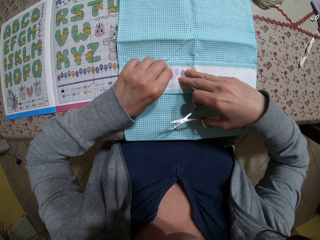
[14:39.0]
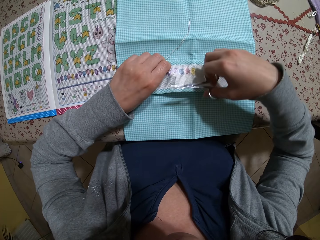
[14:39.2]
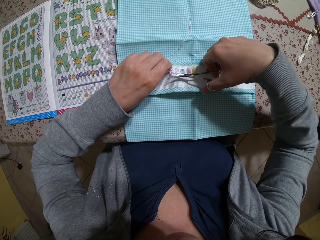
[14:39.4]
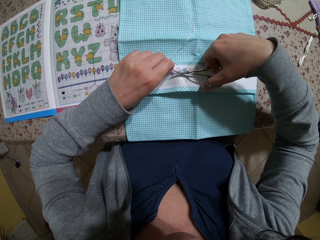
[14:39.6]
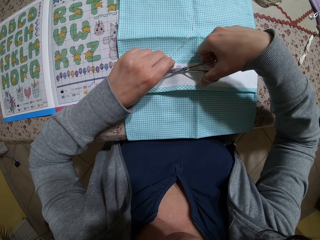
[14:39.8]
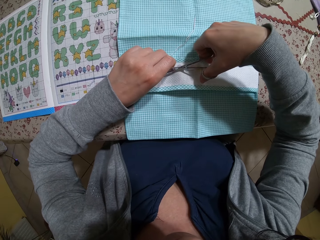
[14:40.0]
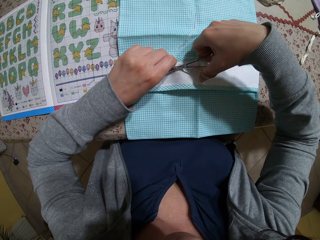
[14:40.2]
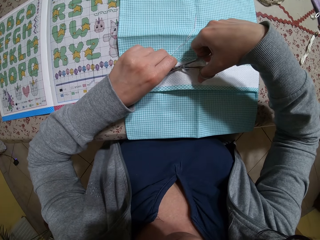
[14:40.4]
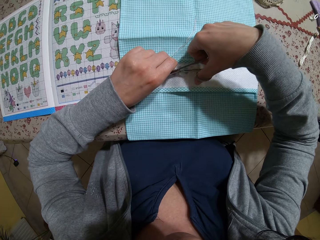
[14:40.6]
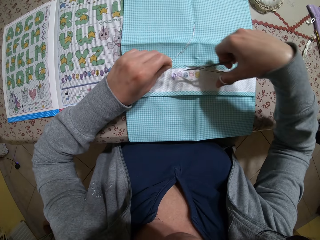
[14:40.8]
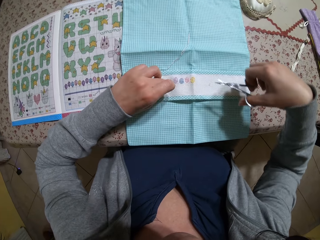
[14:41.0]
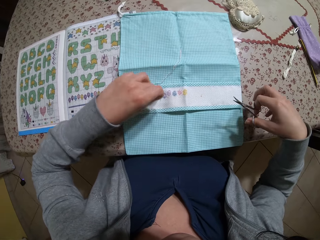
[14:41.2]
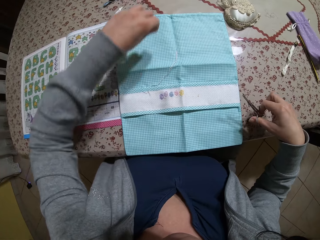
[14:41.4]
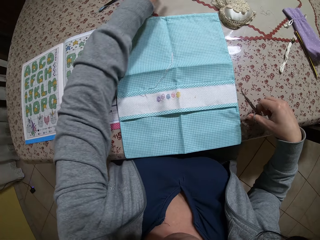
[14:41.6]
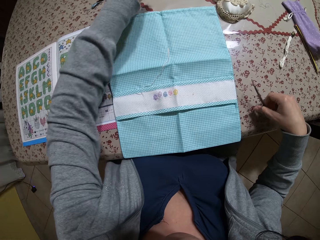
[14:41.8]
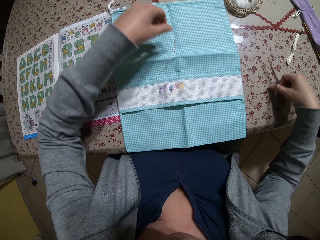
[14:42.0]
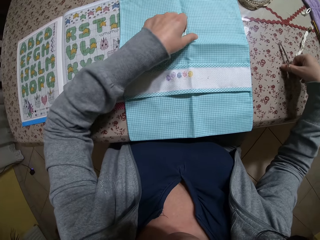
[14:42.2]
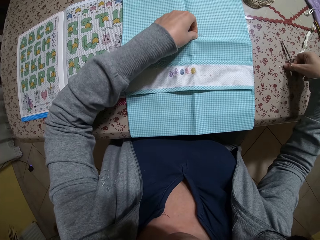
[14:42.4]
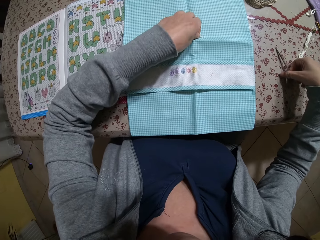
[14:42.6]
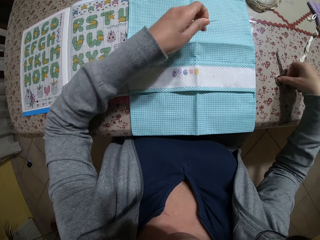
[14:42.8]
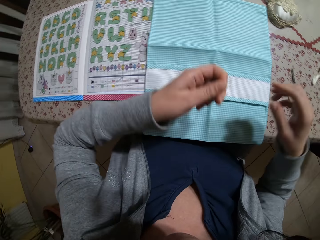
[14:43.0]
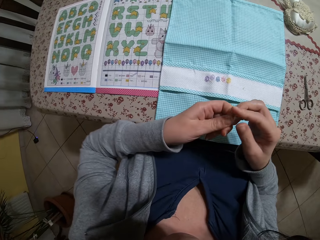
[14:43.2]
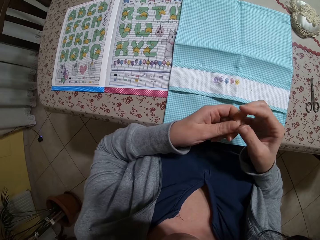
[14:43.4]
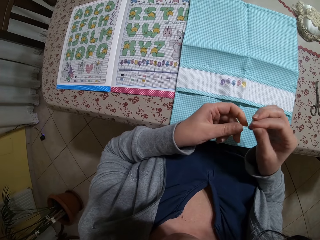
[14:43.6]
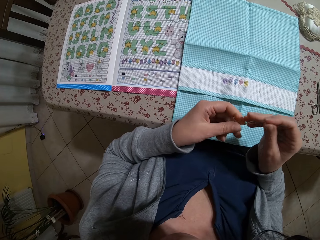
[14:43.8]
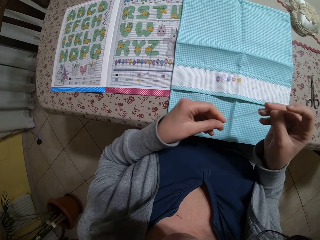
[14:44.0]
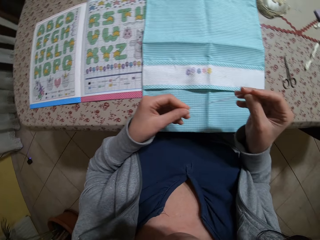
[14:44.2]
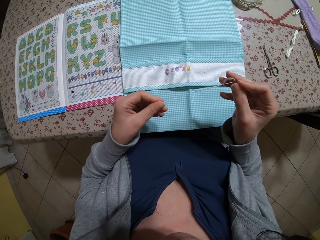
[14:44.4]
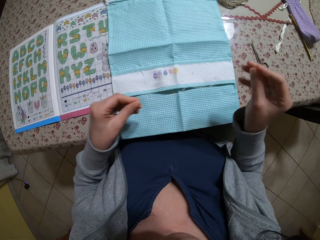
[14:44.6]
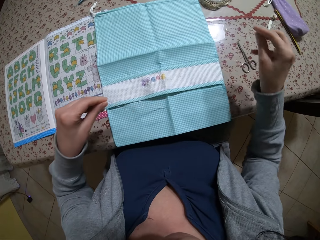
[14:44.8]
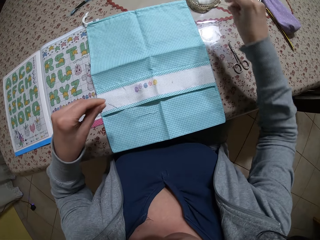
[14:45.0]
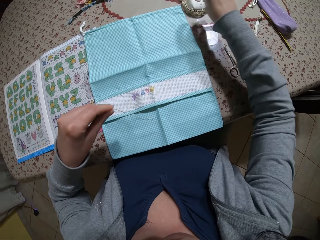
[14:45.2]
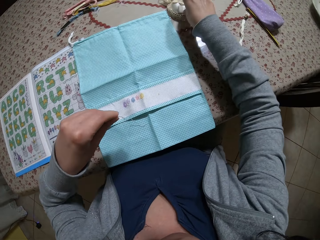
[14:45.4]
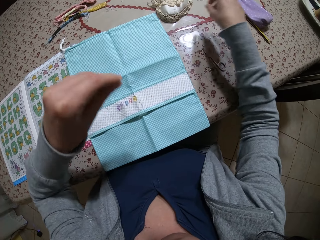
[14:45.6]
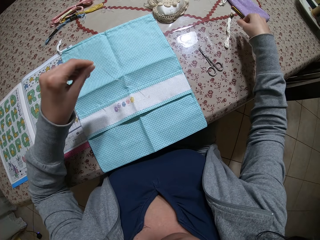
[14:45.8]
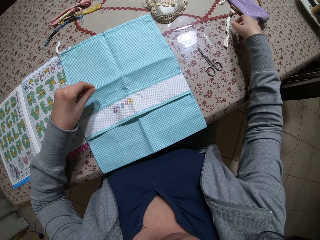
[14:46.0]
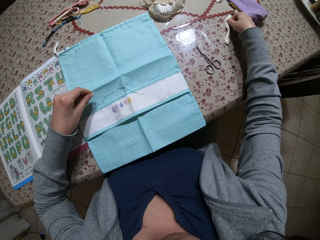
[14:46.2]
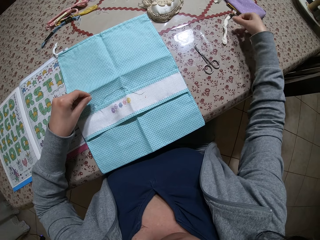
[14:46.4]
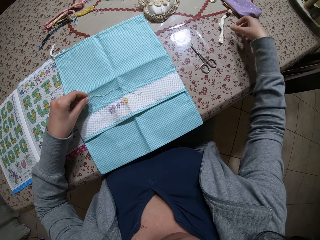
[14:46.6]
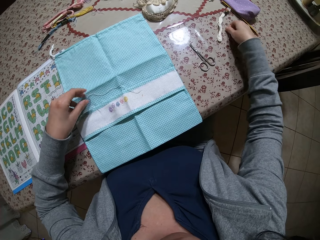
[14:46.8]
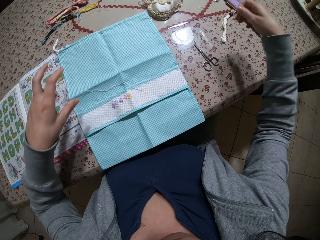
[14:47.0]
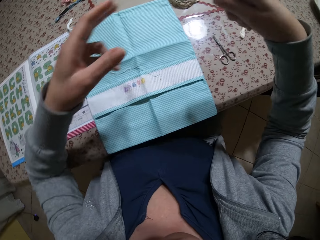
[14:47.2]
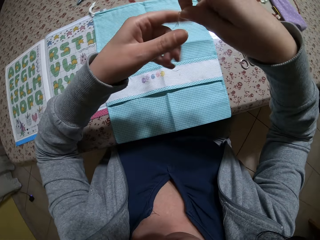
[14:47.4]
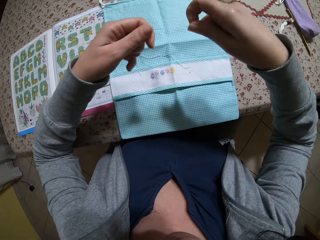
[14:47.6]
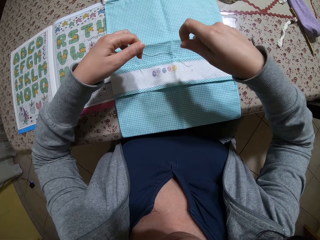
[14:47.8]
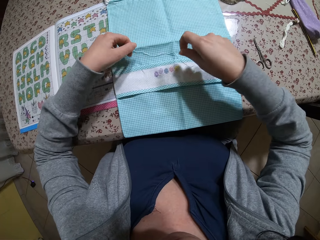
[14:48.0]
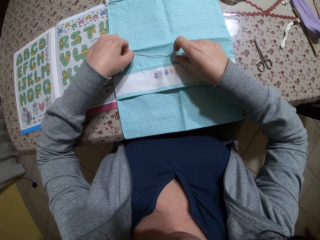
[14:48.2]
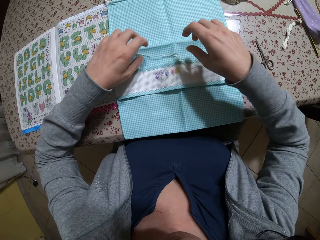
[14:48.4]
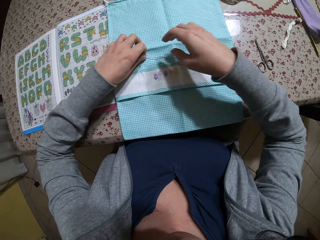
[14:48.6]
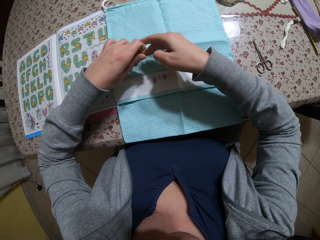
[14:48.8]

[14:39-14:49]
The camera wearer places both hands onto the fabric. She touches the thread. She cuts the strand of thread with the pair of scissors in her right hand. She drops the strand of thread in her left hand onto the table. She picks the threaded needle from the fabric with her left hand. She drops the pair of scissors in her right hand onto the table. She pulls the needle from her left hand with her right hand. She straightens the thread on the needle. She holds the strand of thread in her left hand and the needle in her right hand. She puts the needle in the pin cushion on the table. She drops the strand of thread in her left hand onto the fabric on the table. She picks a strand of thread from the table with her right hand. She holds the strand of thread with both hands. She drops the strand of thread onto the fabric. She picks the strands of thread from the fabric with her left hand.

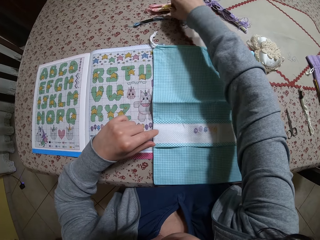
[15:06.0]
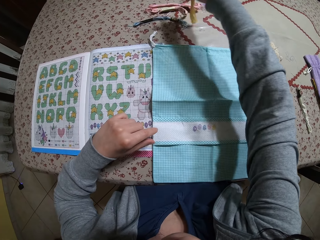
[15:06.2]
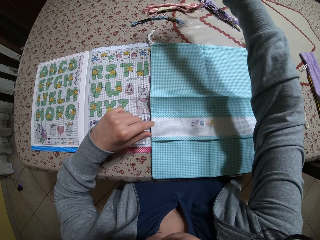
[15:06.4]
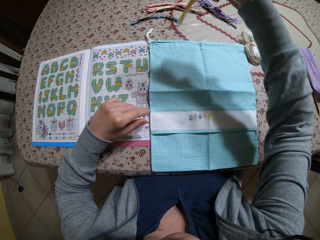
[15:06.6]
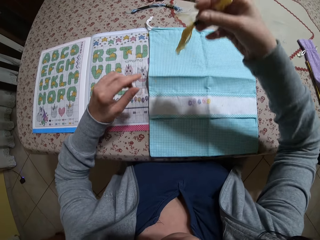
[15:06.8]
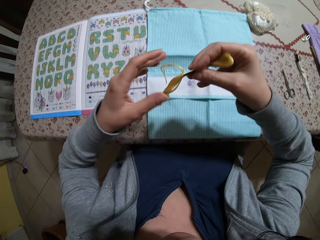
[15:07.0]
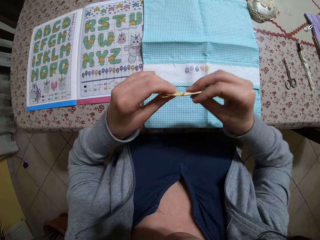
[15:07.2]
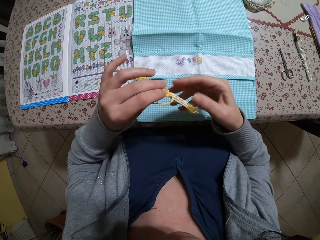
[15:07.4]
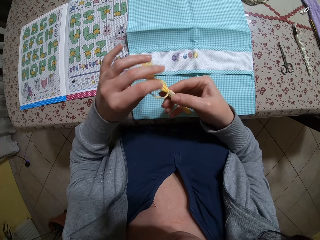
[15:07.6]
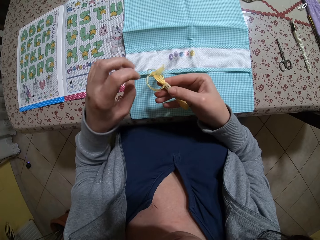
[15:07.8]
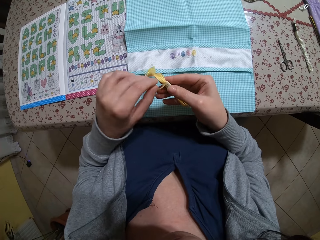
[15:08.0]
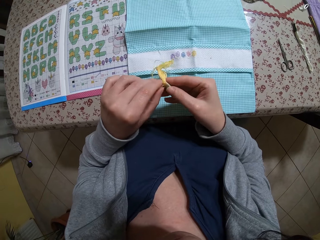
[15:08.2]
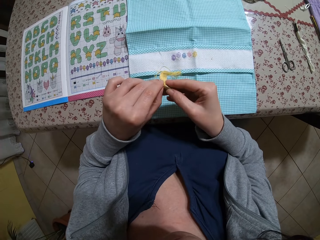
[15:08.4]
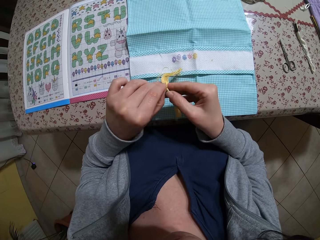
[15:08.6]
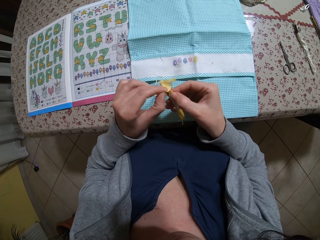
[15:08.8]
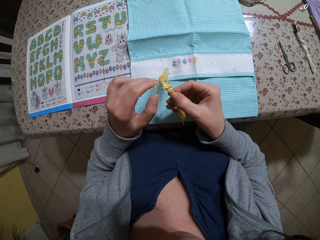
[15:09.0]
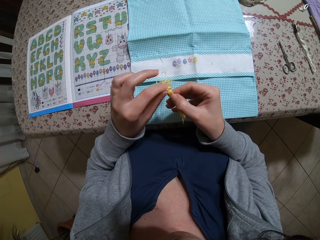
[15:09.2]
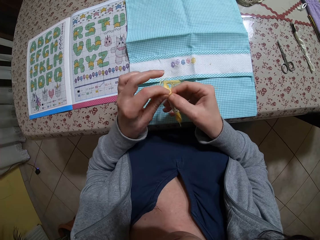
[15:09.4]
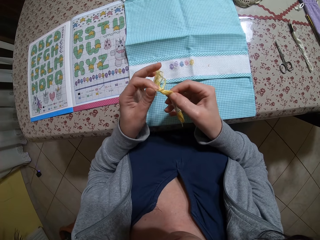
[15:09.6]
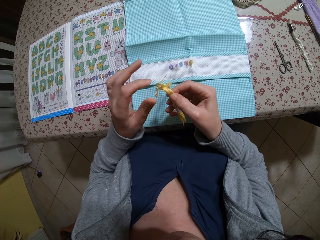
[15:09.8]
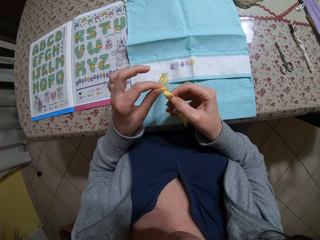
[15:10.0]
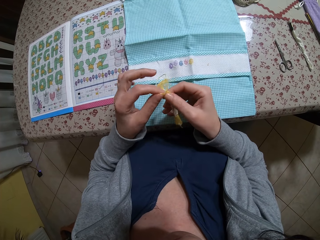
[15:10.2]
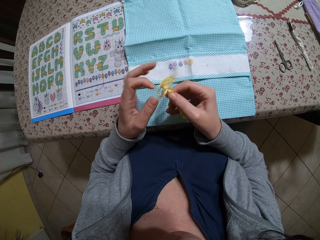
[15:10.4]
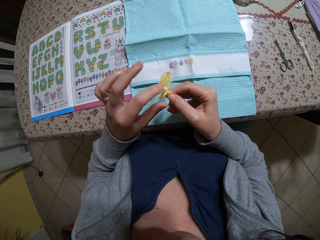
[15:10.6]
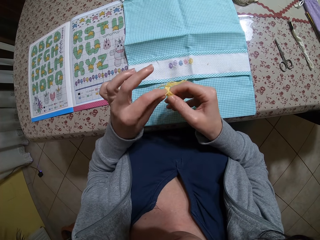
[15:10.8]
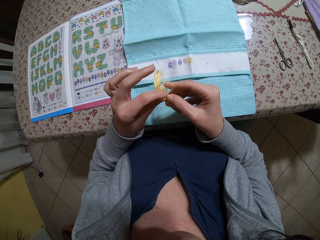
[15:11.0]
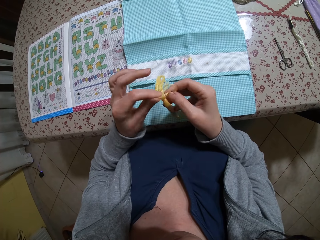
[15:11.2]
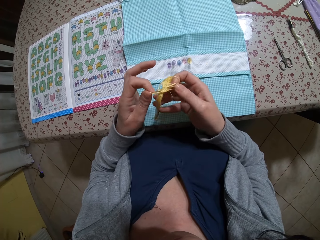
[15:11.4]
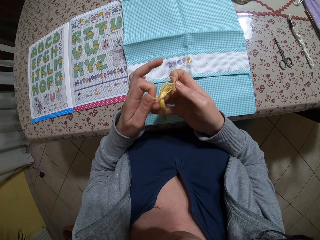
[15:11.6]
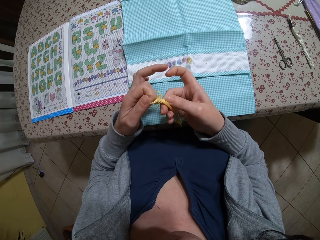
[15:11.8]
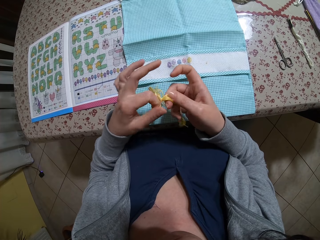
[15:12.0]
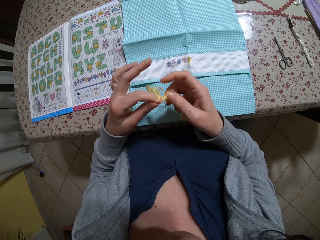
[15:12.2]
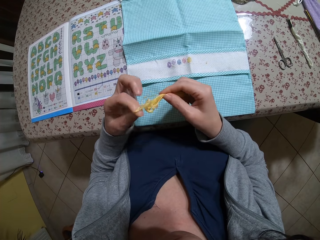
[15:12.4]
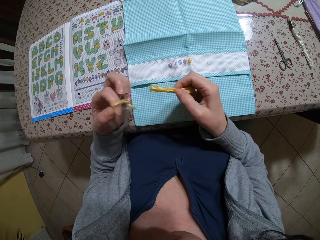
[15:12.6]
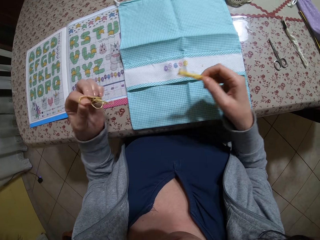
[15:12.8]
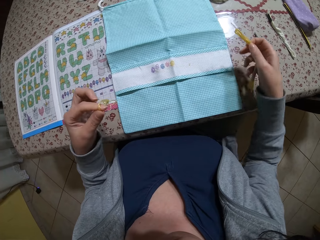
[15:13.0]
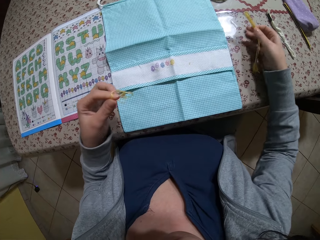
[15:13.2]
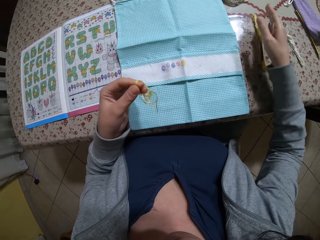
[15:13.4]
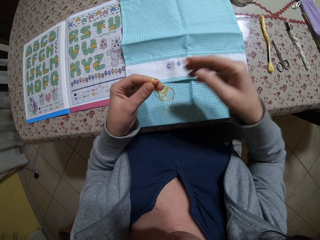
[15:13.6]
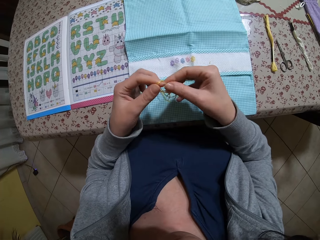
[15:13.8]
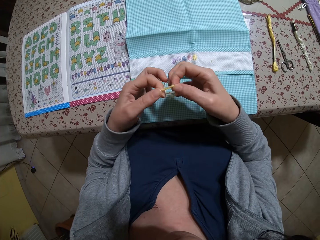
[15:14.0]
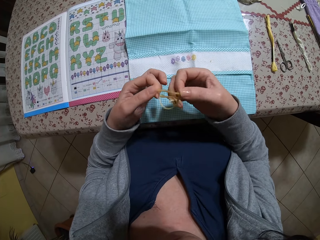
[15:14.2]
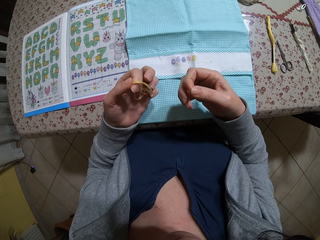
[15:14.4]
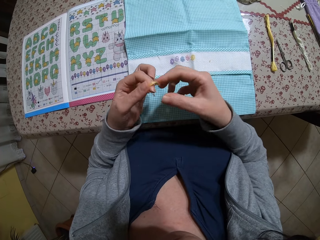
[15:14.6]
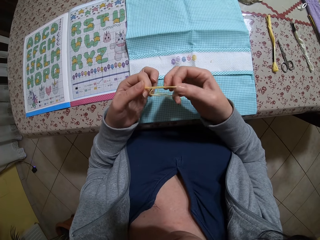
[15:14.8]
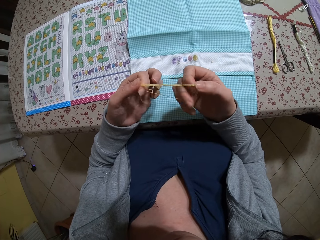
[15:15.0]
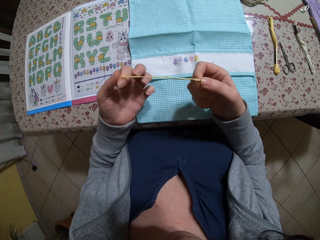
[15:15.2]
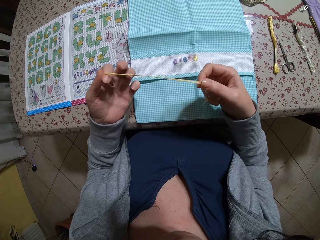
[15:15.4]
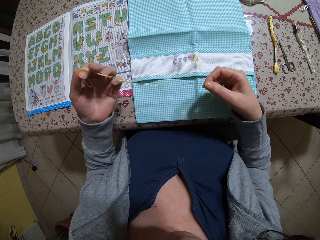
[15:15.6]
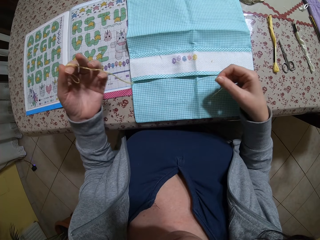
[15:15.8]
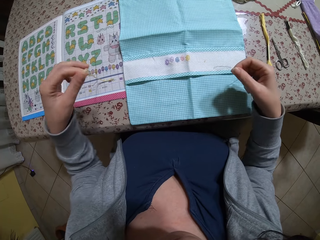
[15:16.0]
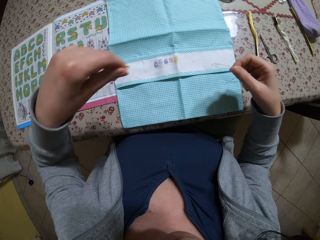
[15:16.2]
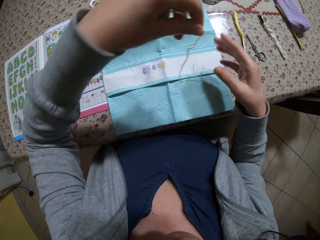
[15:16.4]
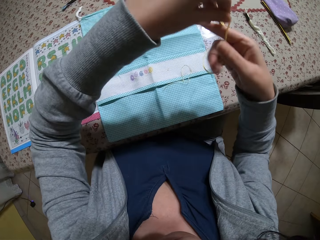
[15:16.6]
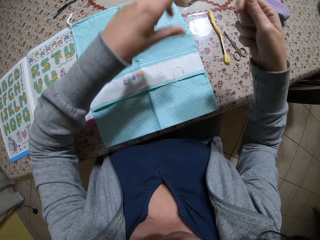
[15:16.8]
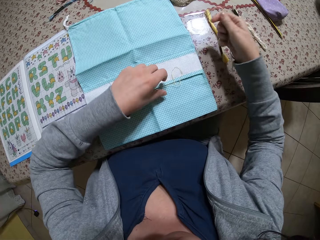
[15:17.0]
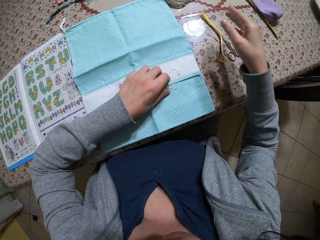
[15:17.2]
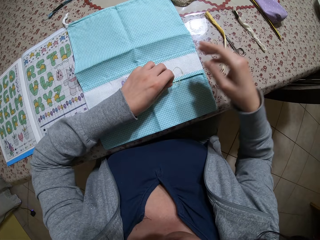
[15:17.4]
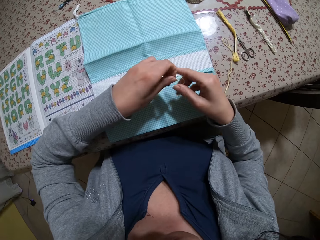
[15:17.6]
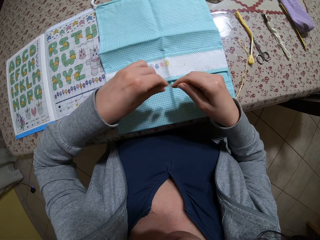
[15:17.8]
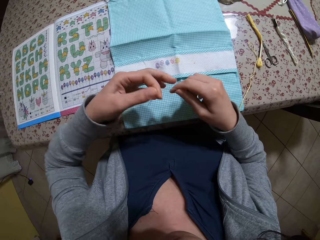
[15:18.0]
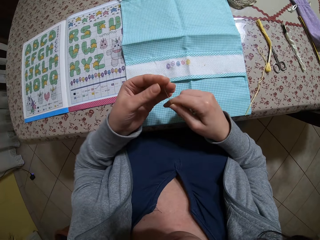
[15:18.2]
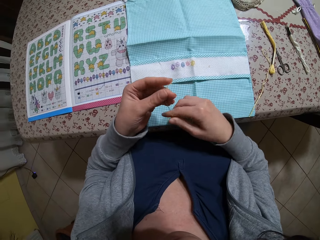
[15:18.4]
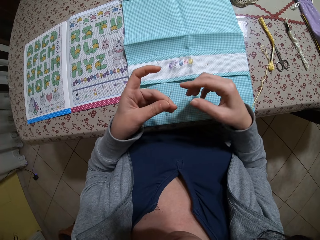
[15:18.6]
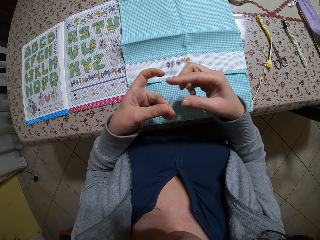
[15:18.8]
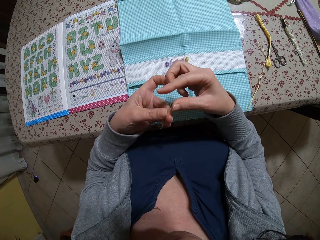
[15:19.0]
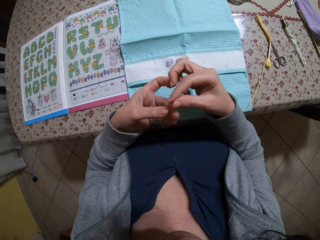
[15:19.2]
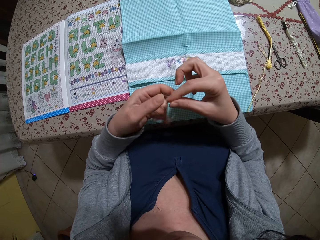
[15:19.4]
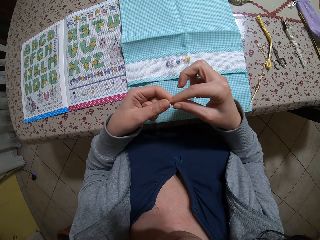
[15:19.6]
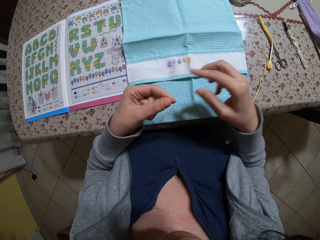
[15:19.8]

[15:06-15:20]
The camera wearer picks a skein of thread from the table with her right hand. She holds the skein of thread with both hands. She unties a strand of thread on the skein of thread with both hands. She entangles the thread. She drops the skein of thread onto the table with her right hand. She untangles the strand of thread in her left hand with both hands. She entangles the thread. She passes the strand of thread to her right hand. She drops the strand of thread onto the table with her right hand. She picks a strand of thread from the fabric with her left hand. She holds the strand of thread with both hands.
